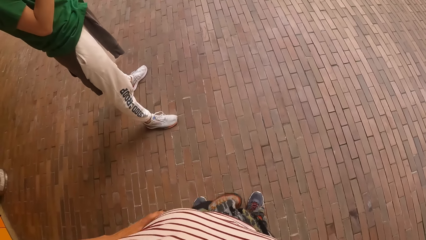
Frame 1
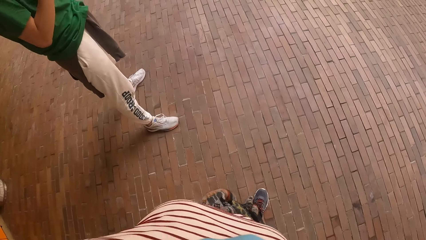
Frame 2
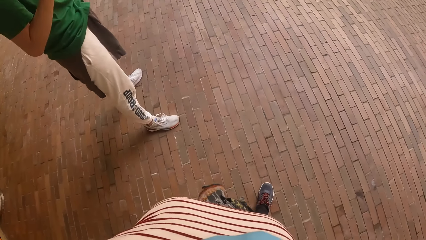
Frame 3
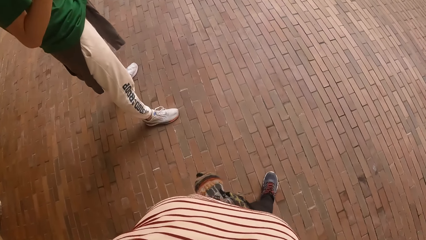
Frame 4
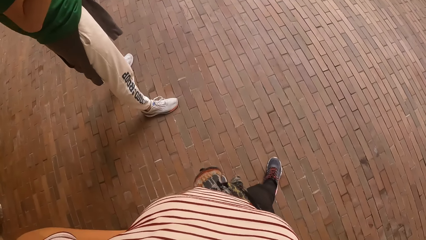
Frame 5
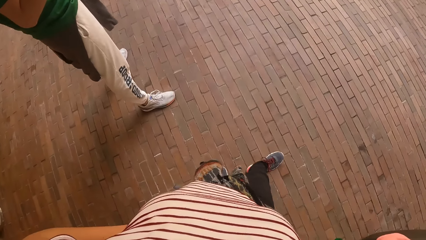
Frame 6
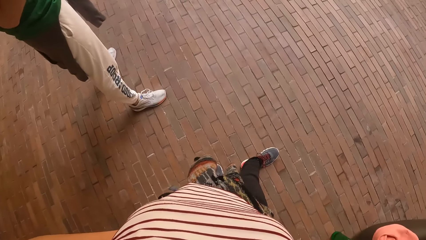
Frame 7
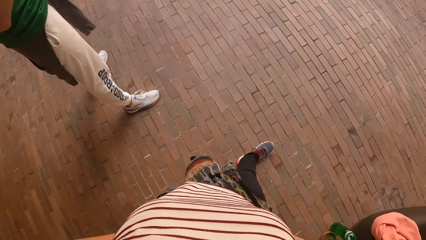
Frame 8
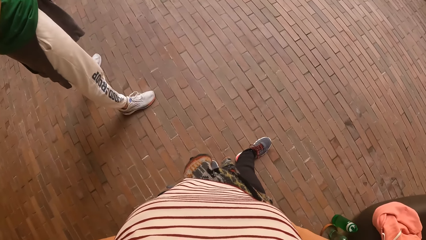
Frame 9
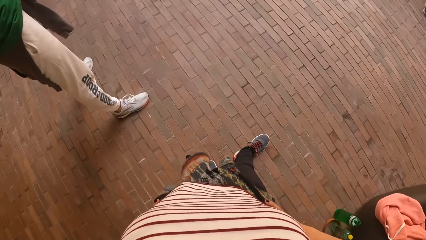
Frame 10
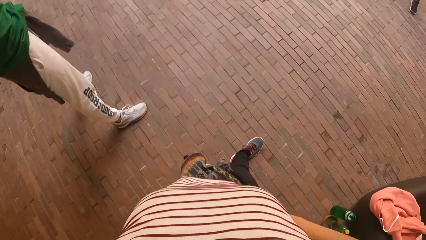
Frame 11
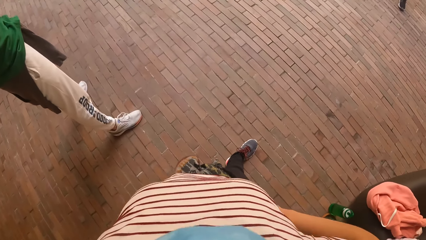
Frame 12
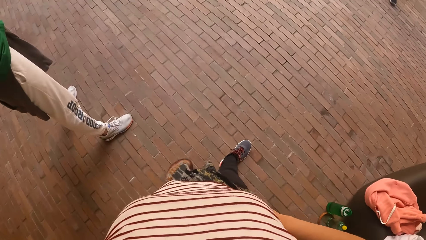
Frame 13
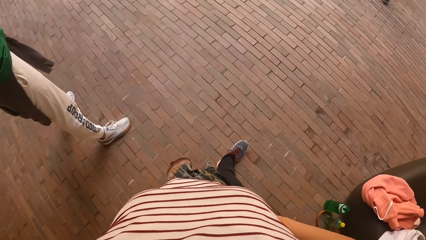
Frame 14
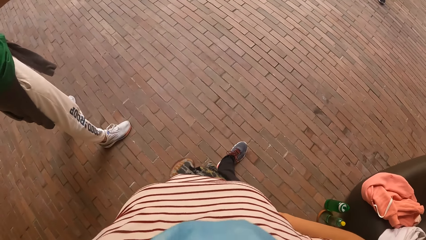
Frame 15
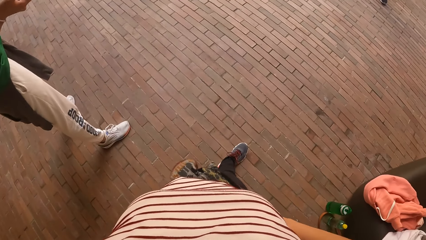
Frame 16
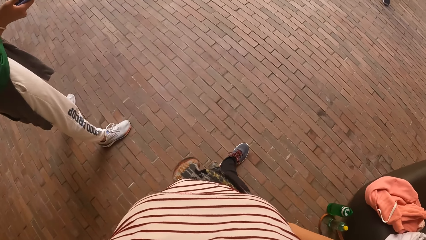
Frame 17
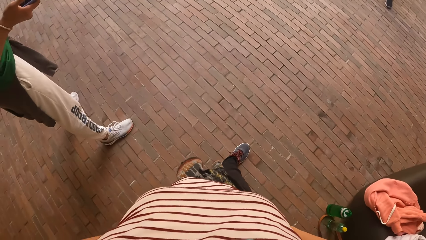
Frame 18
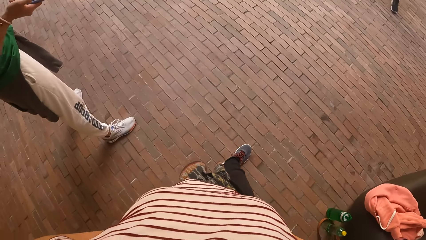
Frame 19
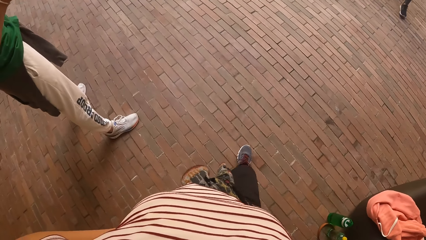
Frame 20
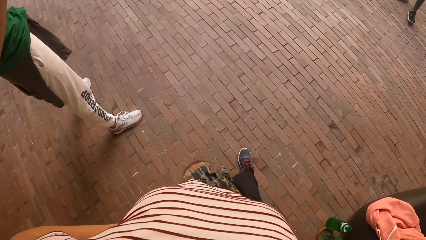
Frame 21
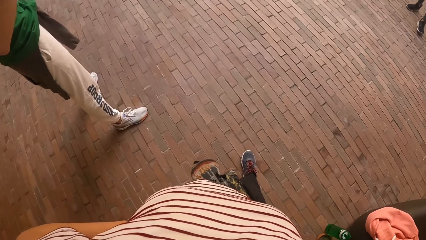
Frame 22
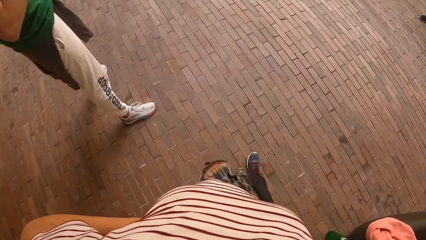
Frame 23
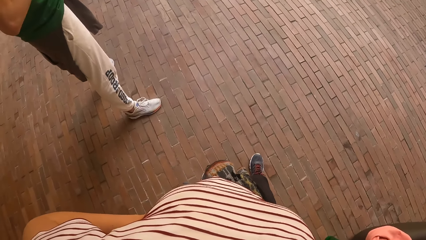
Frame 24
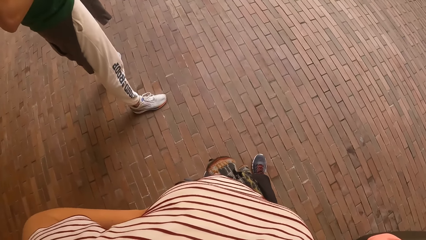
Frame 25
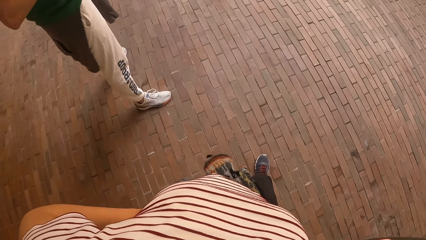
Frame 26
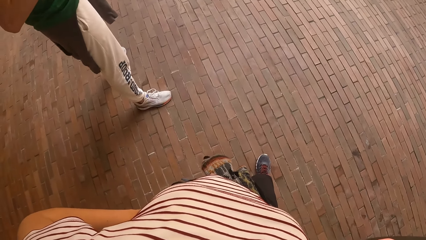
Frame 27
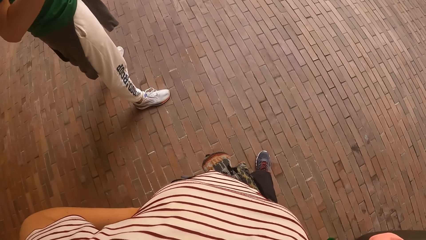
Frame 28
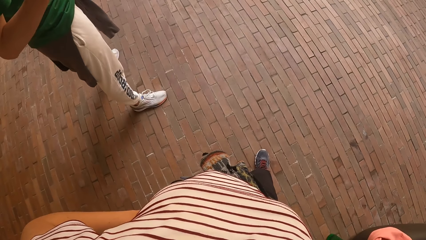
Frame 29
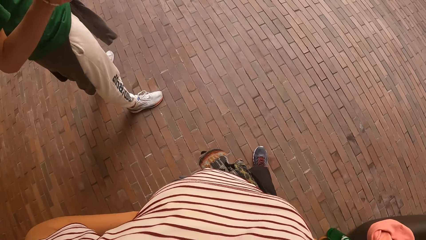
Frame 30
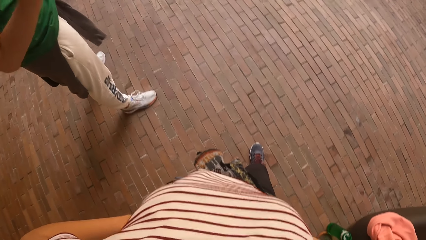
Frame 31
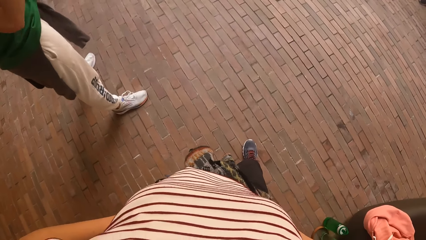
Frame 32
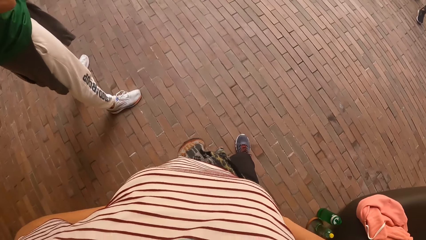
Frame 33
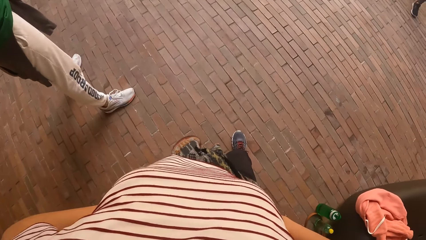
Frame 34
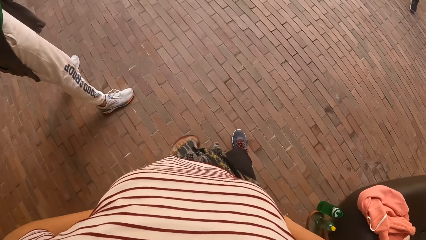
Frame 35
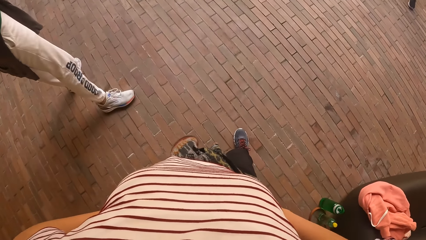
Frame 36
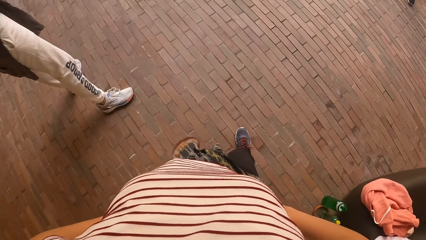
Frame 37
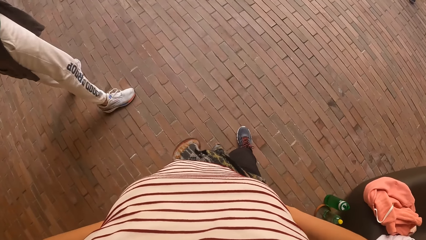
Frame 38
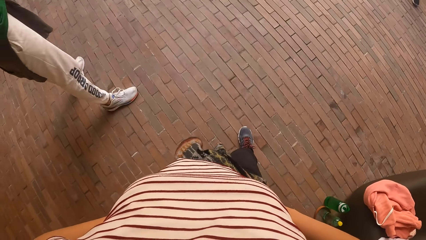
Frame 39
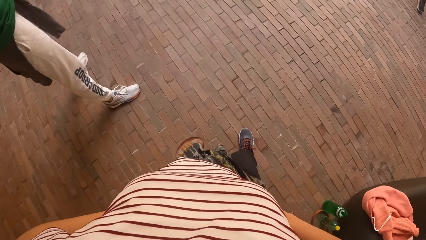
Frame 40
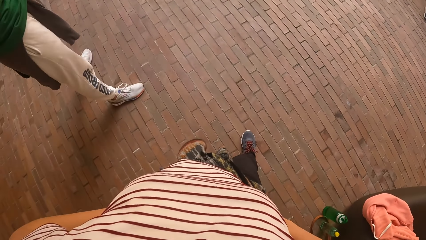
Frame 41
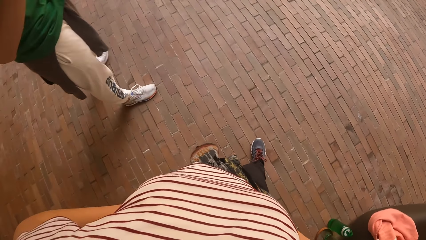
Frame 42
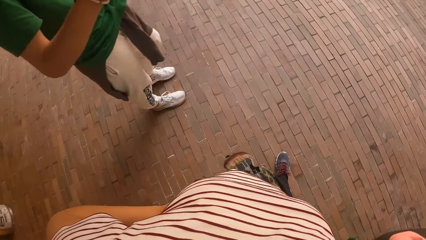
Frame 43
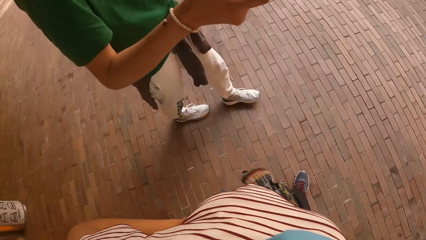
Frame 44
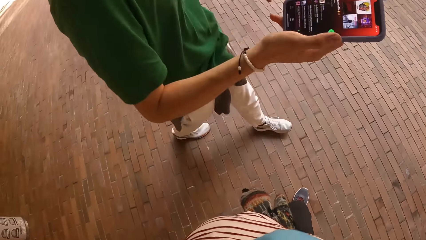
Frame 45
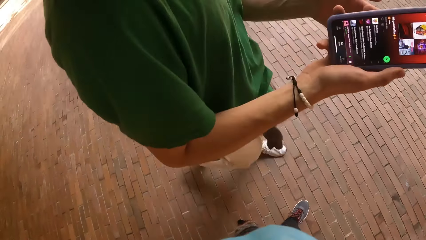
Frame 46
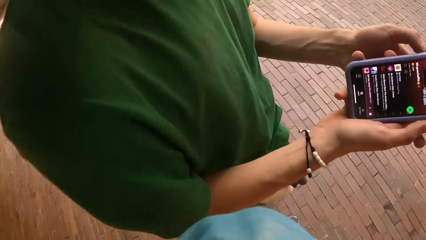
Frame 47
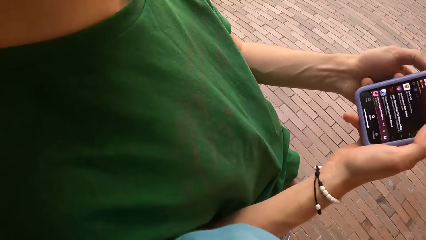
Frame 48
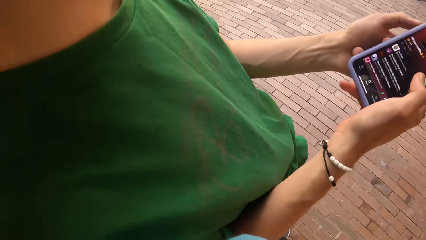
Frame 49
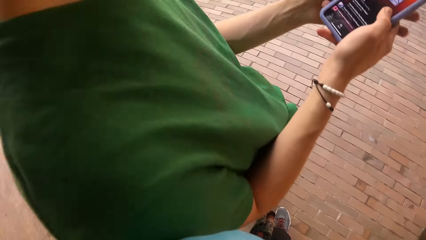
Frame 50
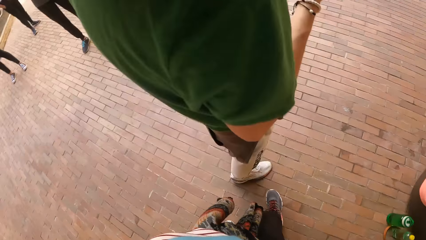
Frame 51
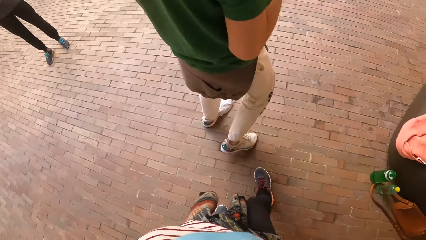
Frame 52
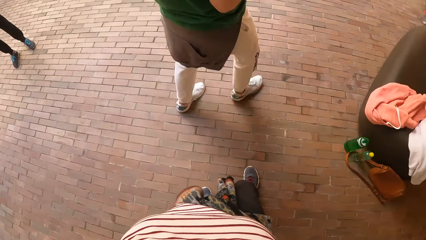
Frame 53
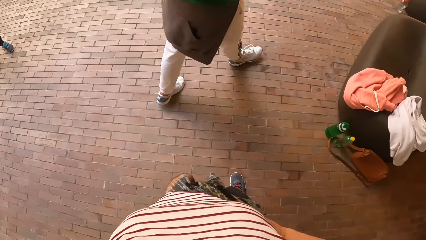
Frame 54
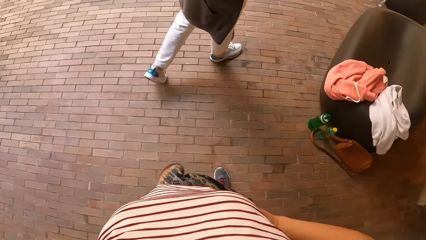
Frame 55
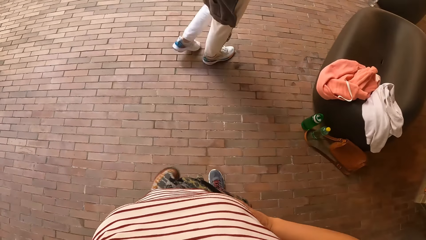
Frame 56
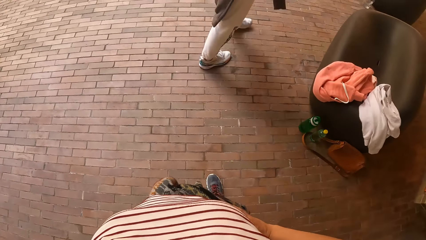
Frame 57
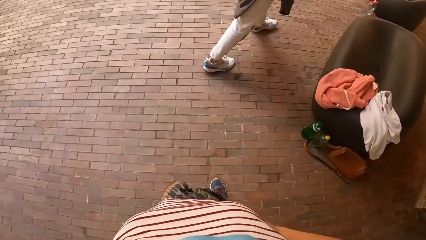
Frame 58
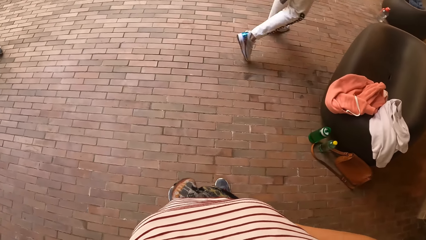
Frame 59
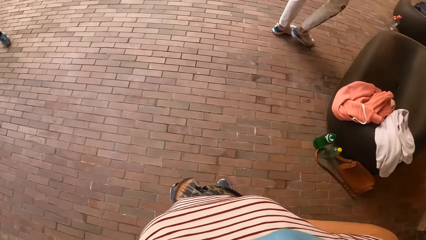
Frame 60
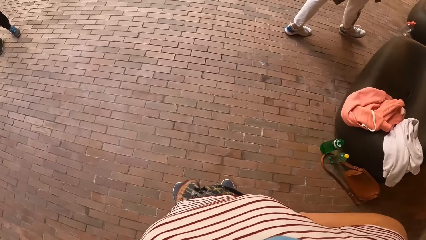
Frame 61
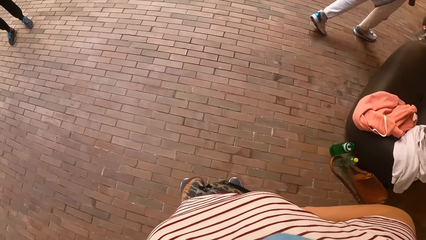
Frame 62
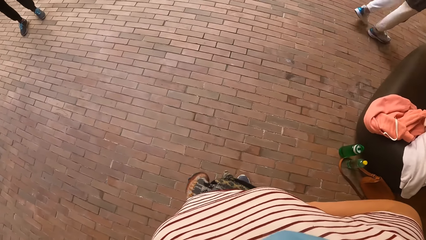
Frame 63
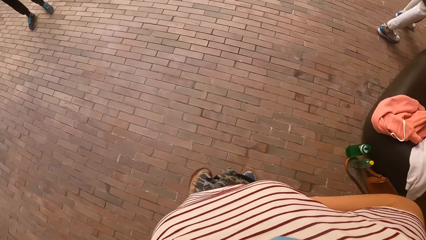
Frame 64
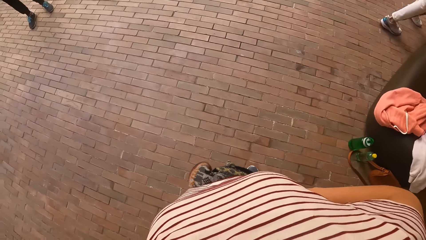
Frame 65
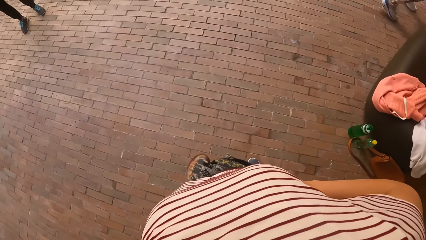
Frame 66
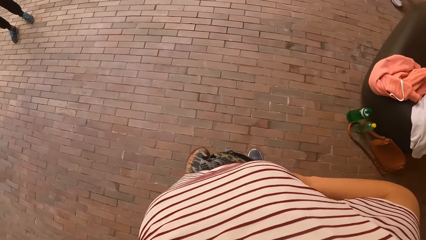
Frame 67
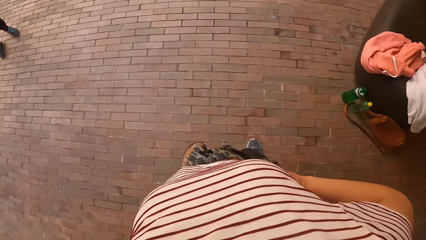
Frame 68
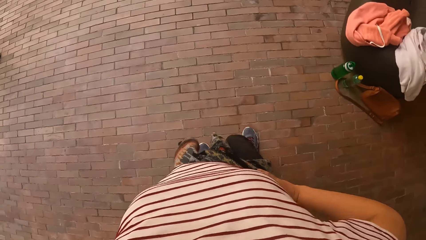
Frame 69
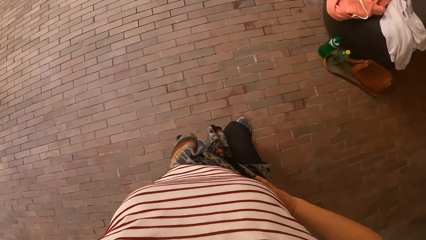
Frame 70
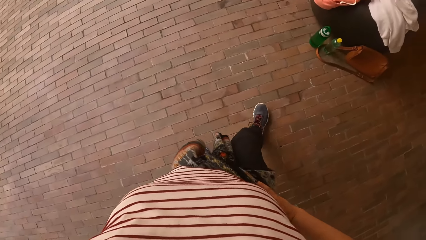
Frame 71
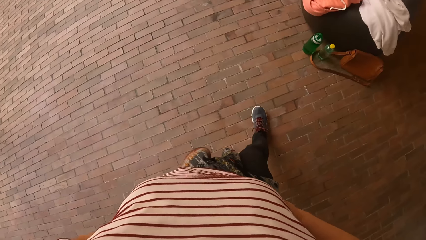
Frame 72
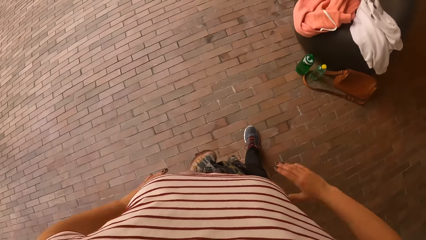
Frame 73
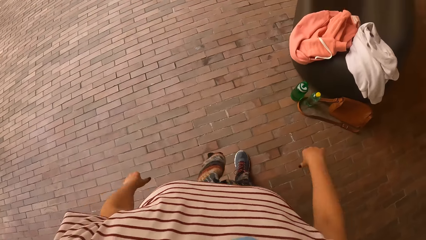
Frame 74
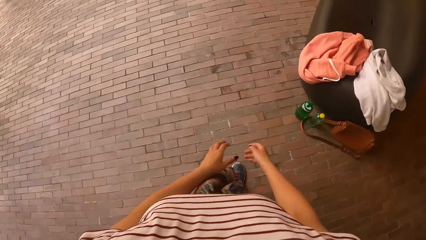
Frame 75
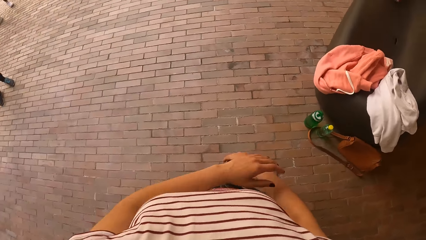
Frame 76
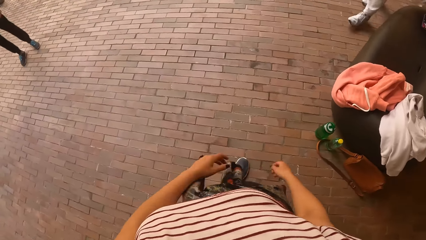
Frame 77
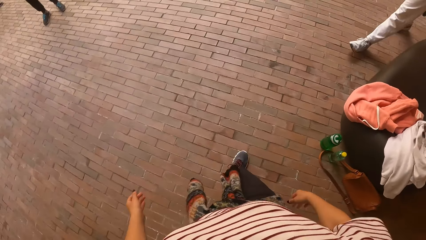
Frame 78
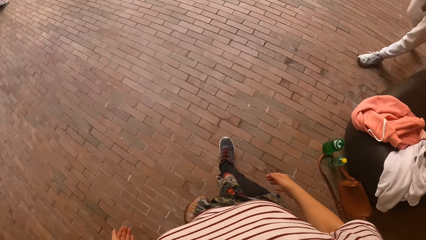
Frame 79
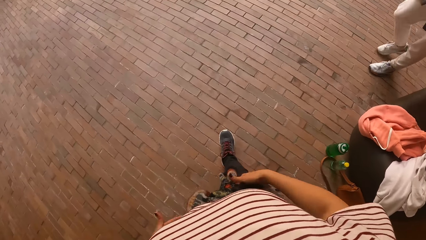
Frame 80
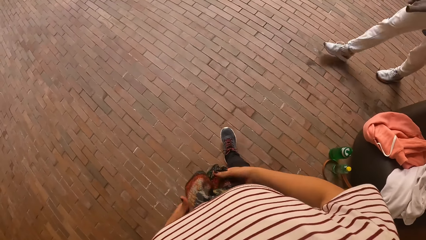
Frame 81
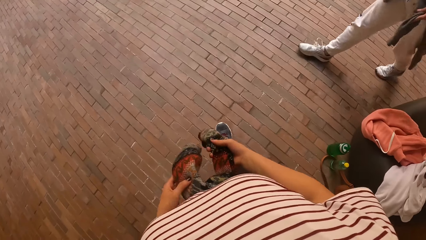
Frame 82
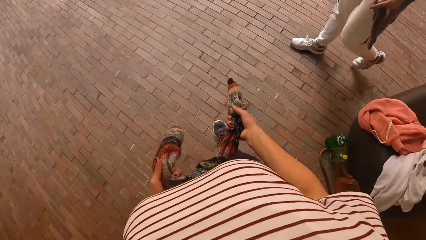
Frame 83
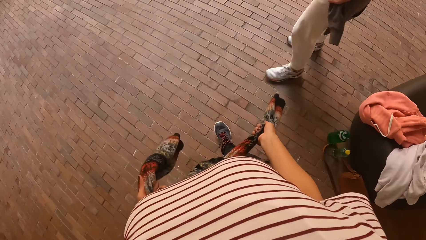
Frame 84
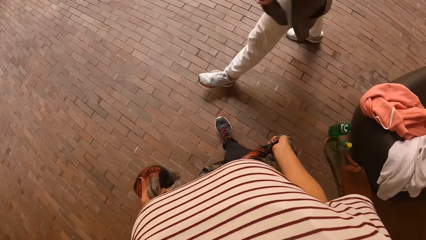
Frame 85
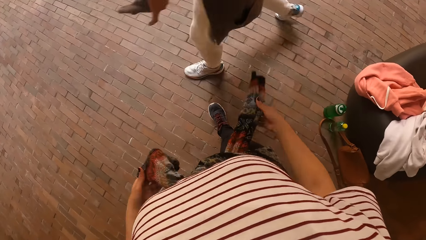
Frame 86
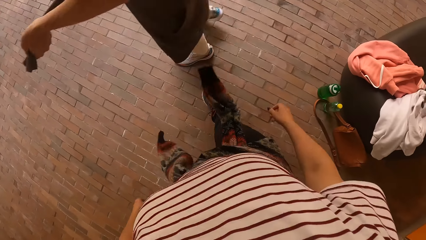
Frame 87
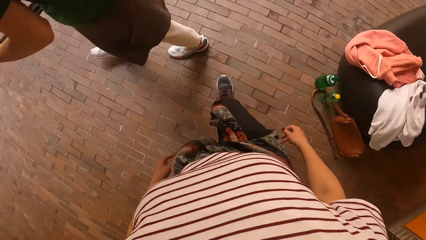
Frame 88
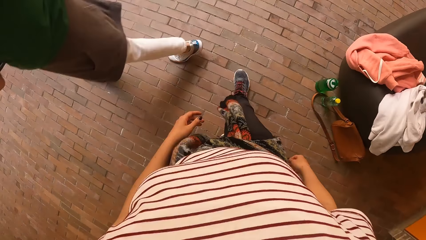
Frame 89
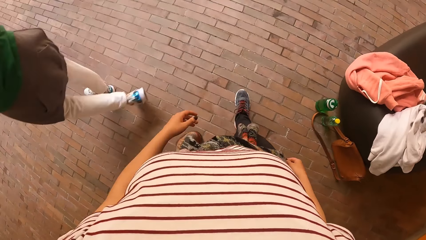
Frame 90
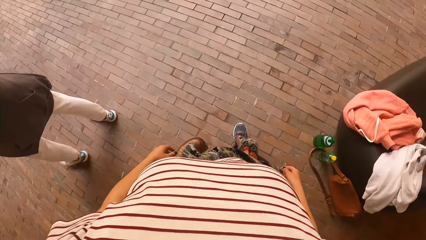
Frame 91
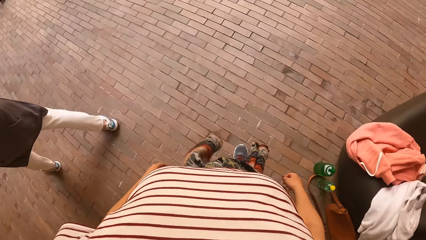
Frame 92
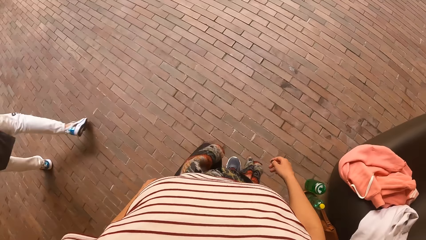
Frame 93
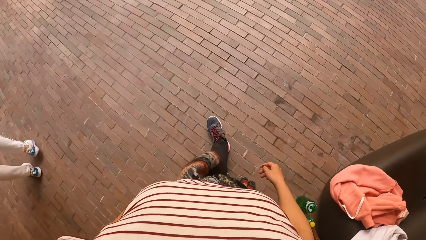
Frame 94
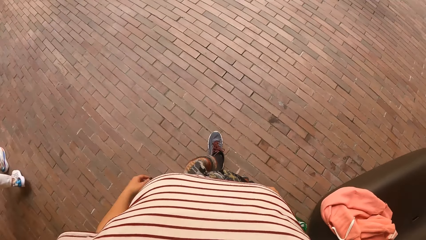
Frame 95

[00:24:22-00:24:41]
A man operates a phone. The camera wearer looks around. The man holds the phone with his right hand. He shows the phone to the camera wearer. He holds the phone with both hands. The camera wearer looks around. They swing both hands, hold a cloth, look around and walk around.
